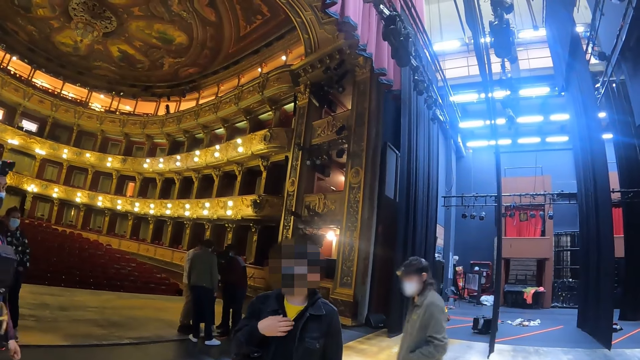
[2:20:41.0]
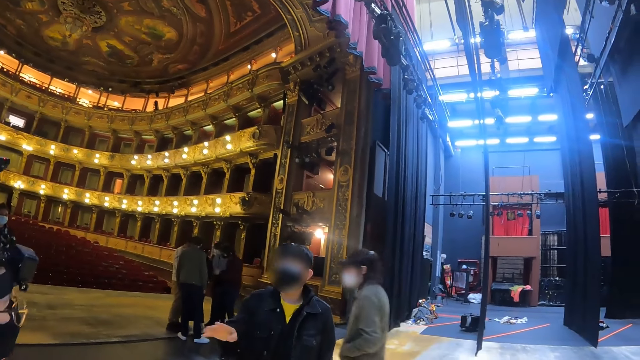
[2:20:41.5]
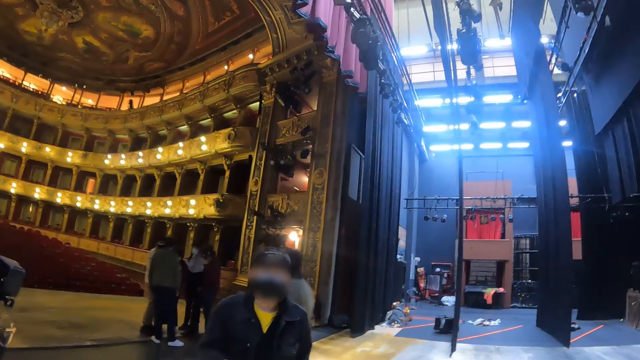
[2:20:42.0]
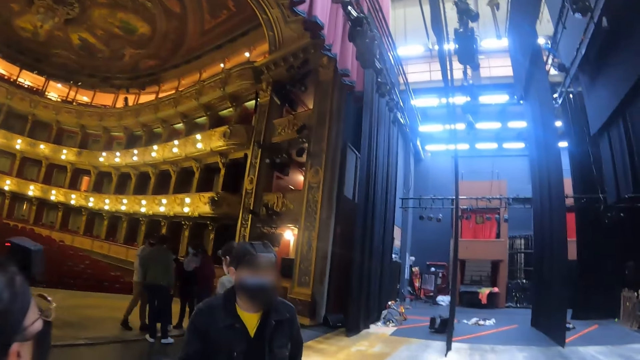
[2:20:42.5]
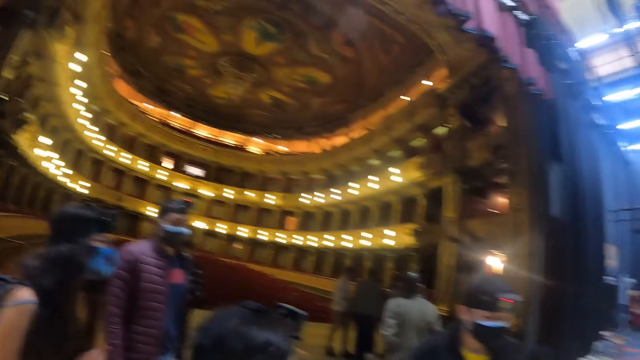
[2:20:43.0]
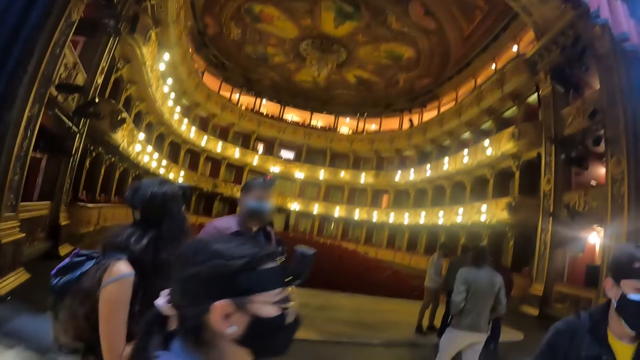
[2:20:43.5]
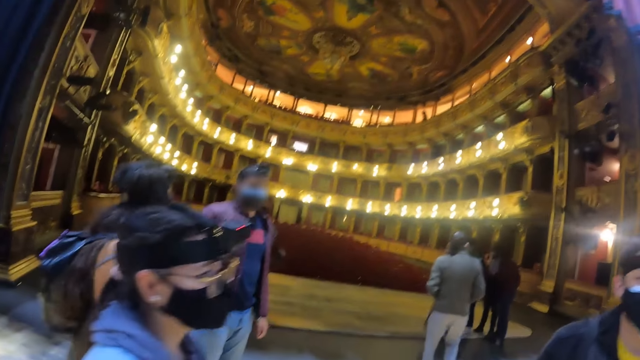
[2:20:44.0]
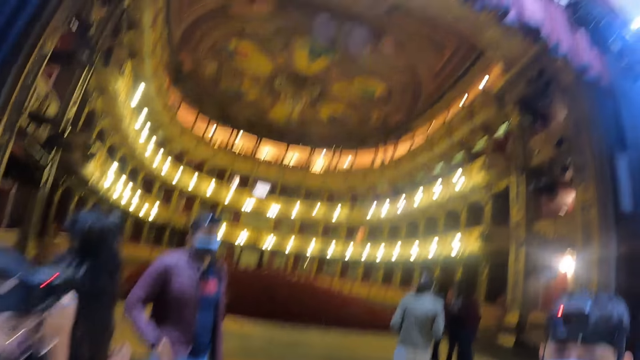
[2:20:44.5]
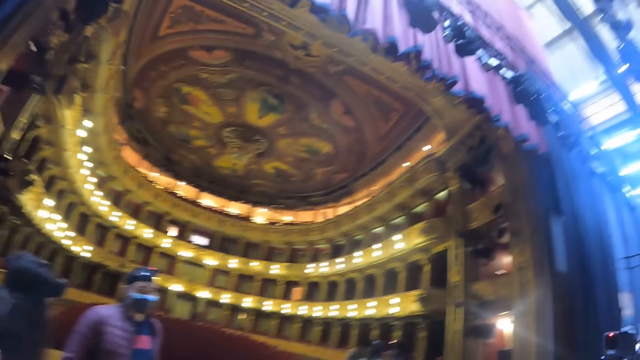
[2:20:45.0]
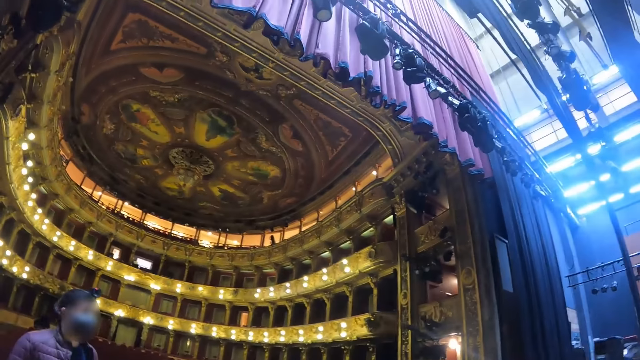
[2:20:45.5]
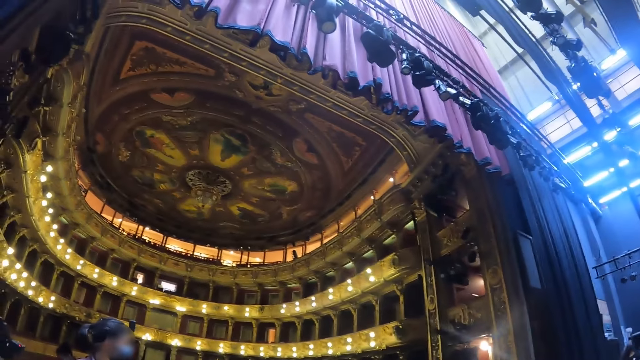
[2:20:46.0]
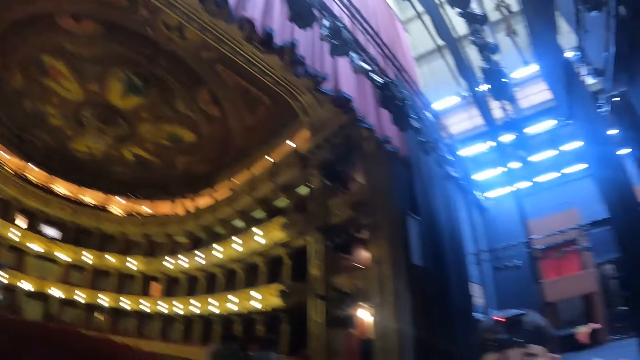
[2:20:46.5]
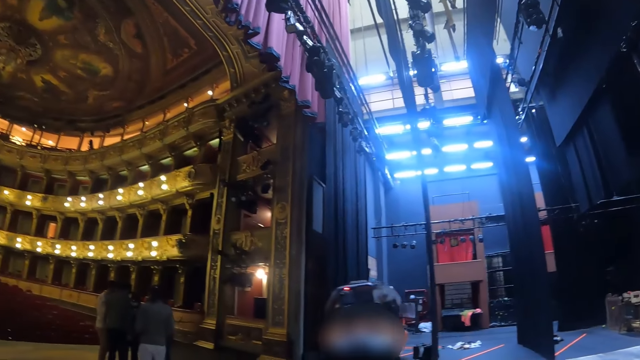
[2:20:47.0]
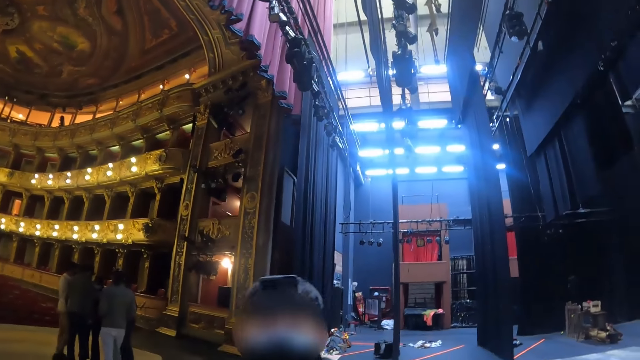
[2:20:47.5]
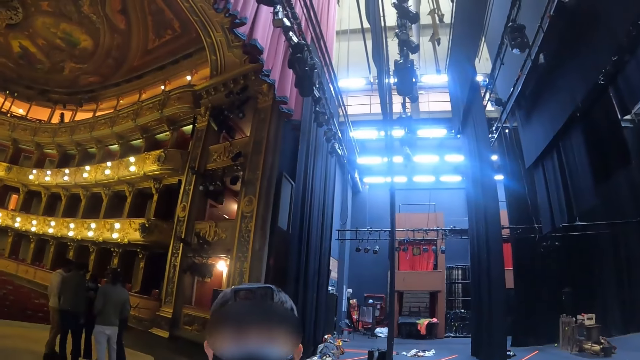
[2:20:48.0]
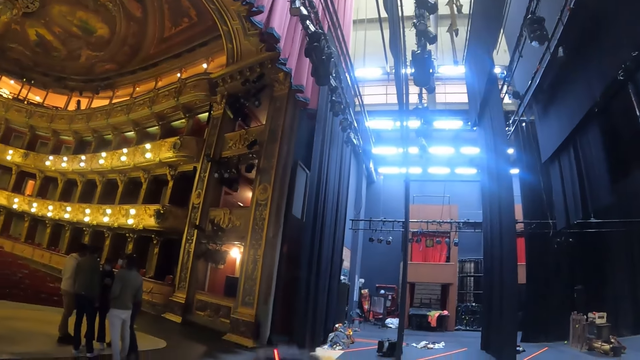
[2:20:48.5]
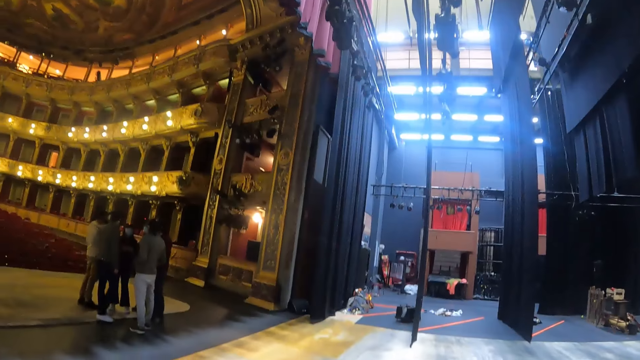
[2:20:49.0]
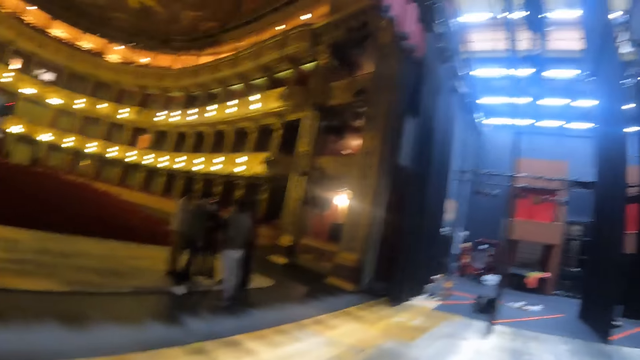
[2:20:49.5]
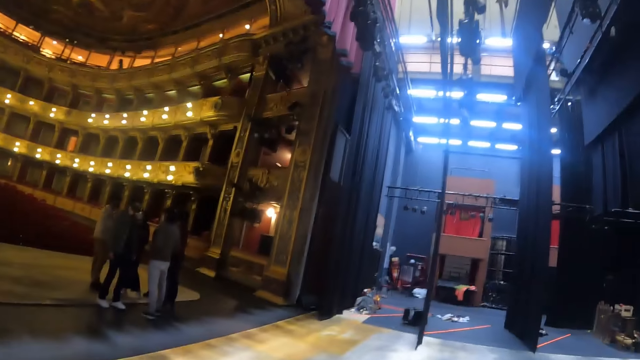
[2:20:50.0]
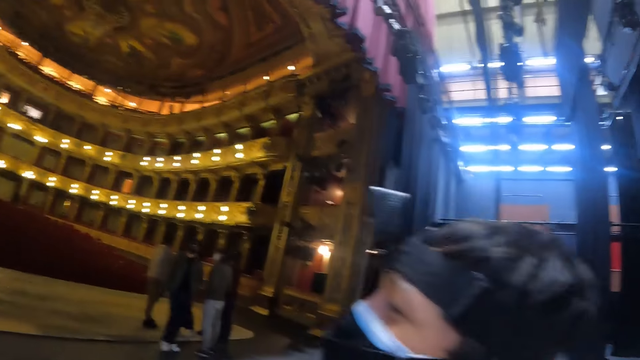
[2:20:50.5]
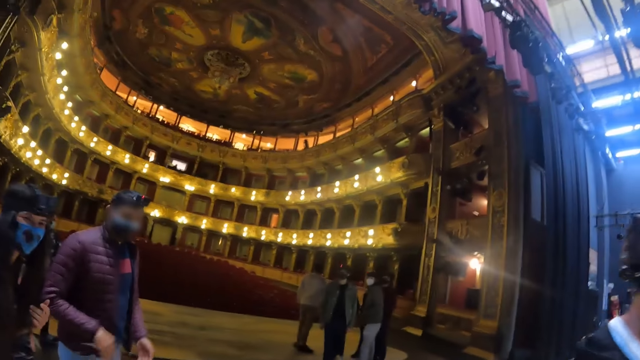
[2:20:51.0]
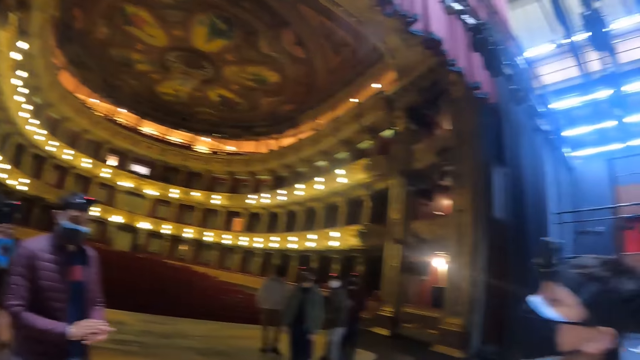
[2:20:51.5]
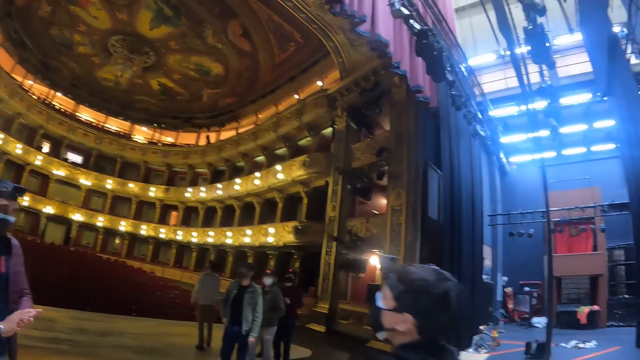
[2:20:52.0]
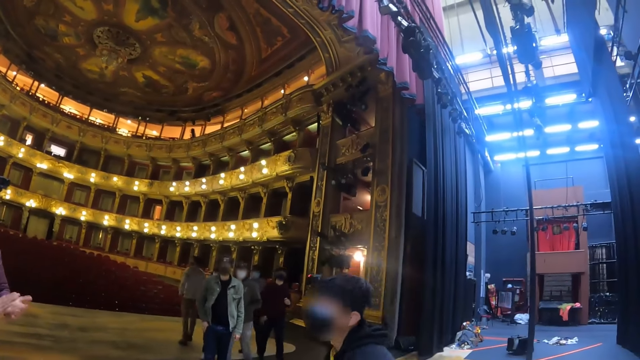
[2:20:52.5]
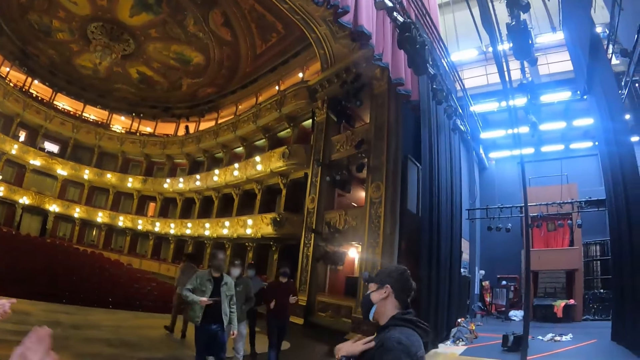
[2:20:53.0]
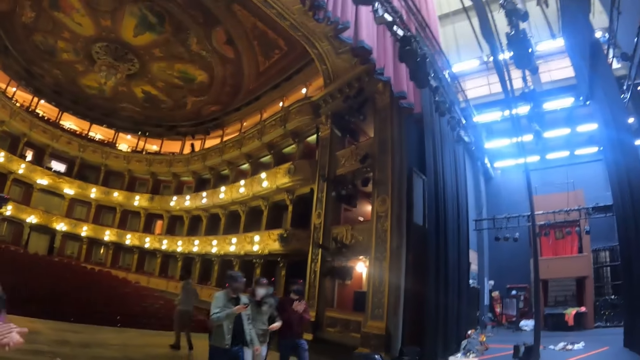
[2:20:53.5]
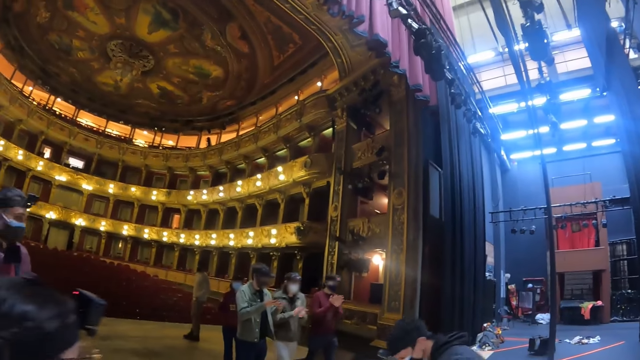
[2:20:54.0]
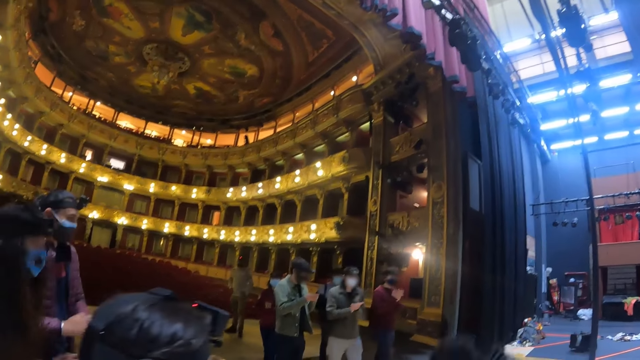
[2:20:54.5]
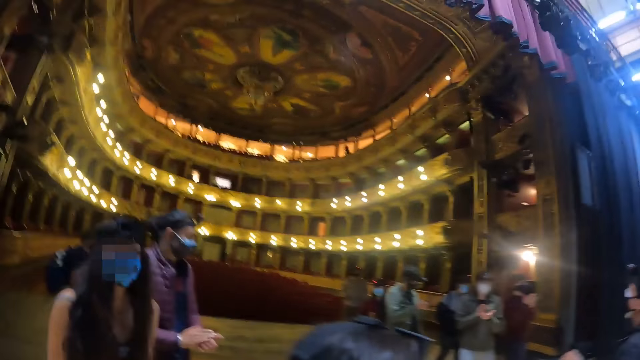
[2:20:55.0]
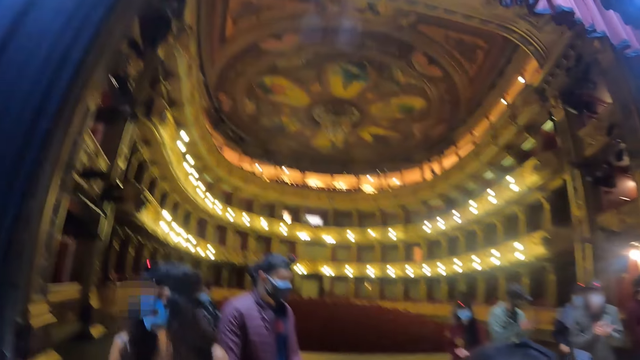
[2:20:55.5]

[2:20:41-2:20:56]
The camera wearer looks around. They look around again. A man claps hands.

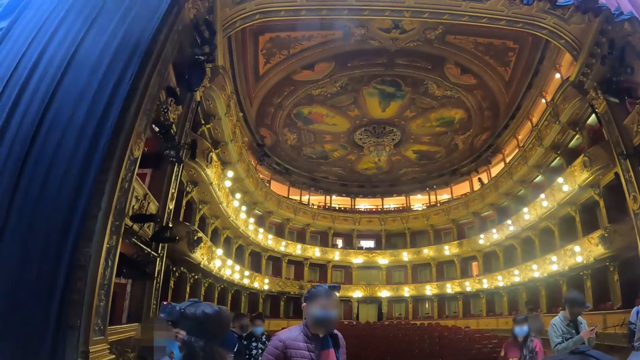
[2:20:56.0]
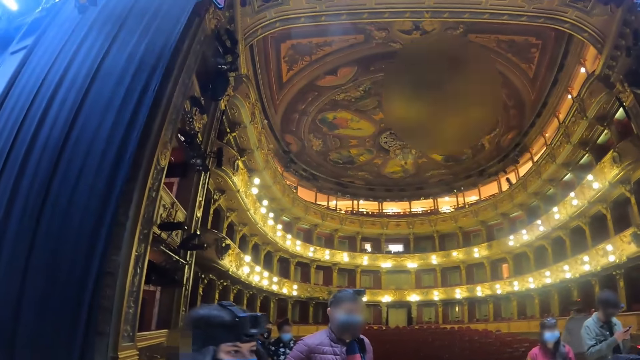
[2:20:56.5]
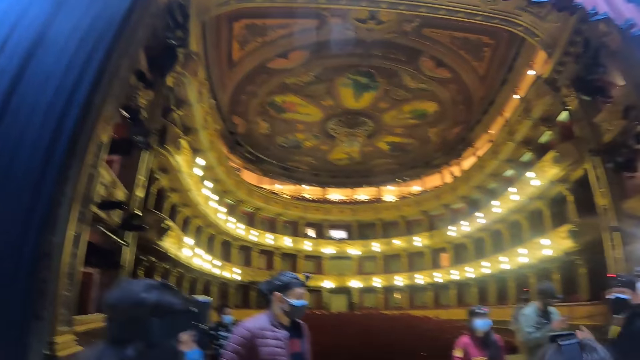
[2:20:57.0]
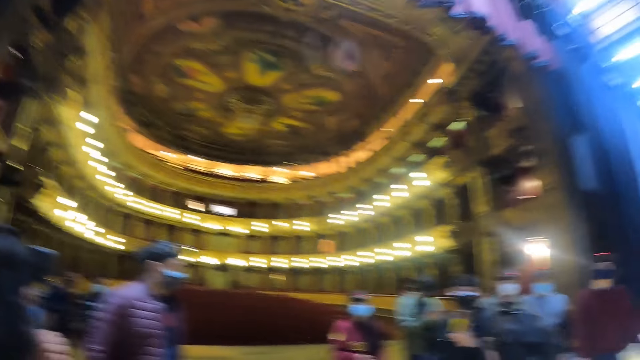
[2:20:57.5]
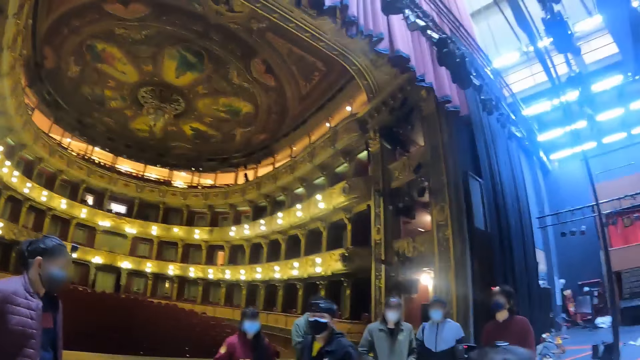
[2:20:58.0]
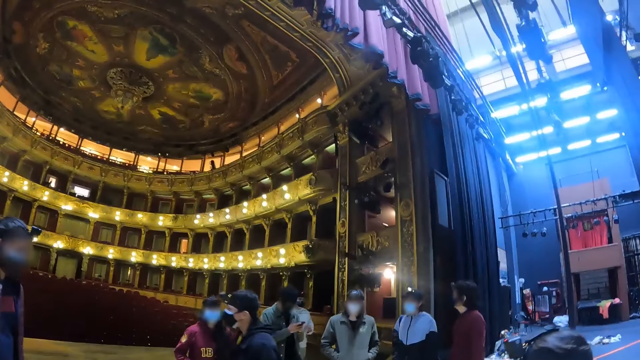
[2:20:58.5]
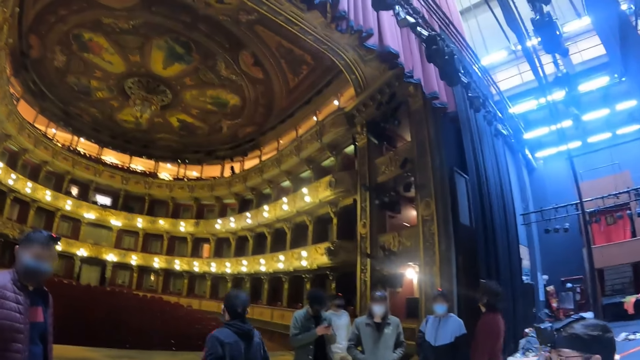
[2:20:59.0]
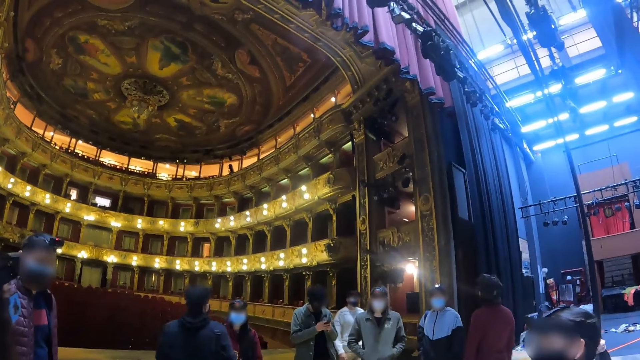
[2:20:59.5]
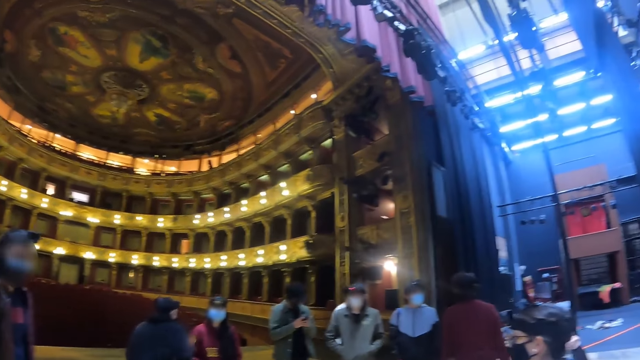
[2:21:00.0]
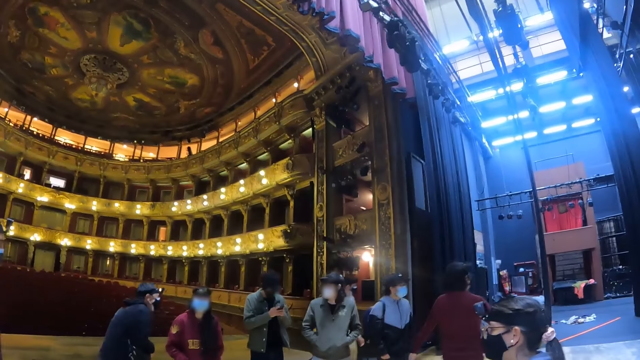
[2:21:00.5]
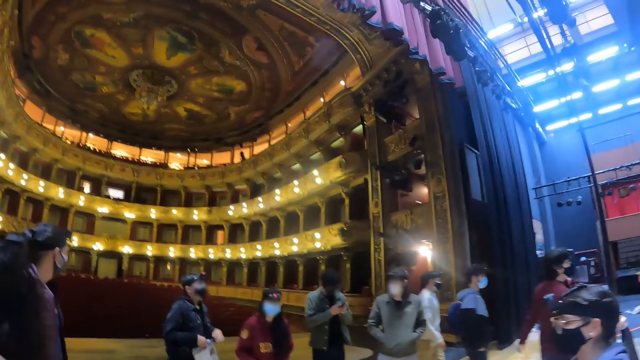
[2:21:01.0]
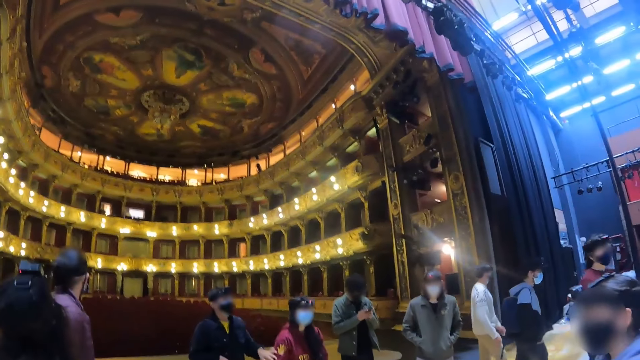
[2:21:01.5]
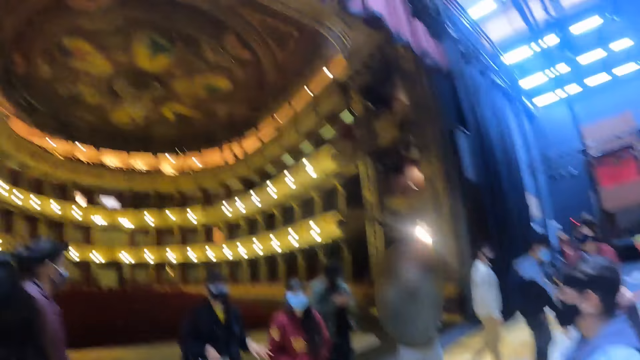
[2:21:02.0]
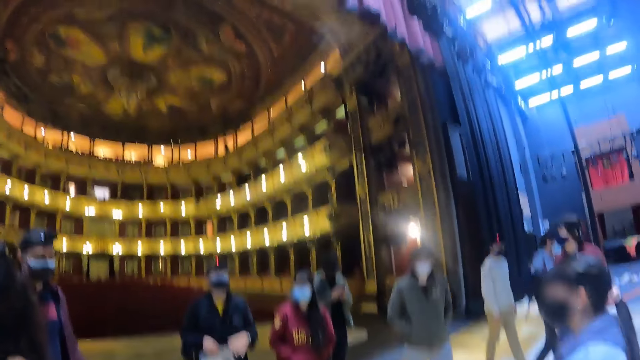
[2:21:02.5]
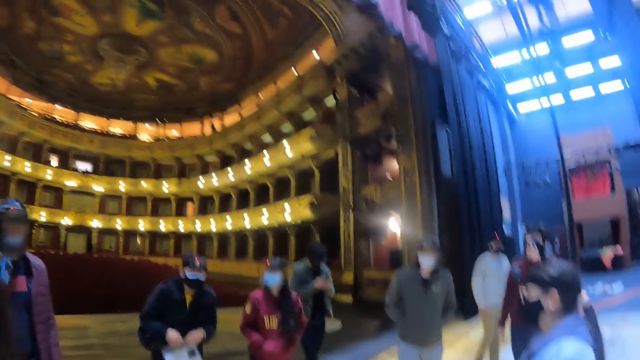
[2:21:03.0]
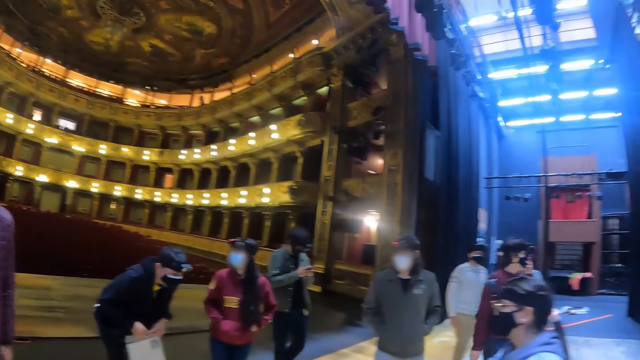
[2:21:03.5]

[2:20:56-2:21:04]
The camera wearer looks around.
